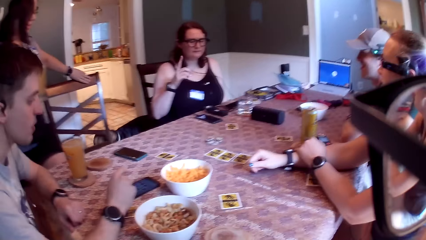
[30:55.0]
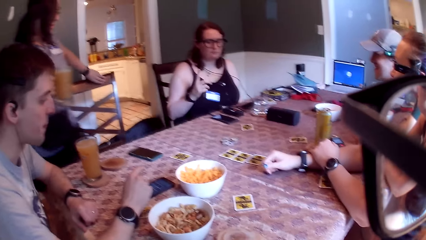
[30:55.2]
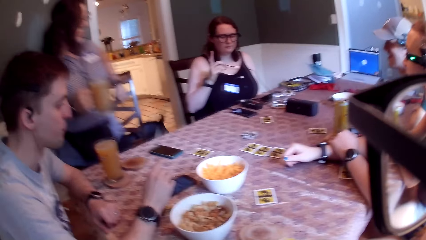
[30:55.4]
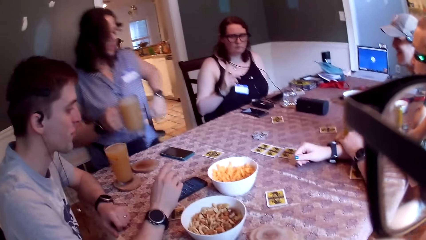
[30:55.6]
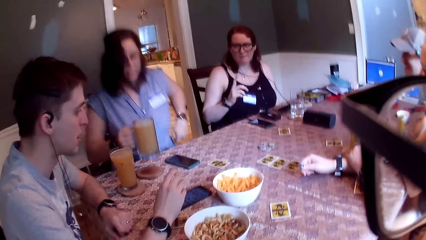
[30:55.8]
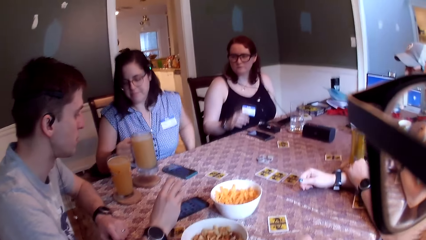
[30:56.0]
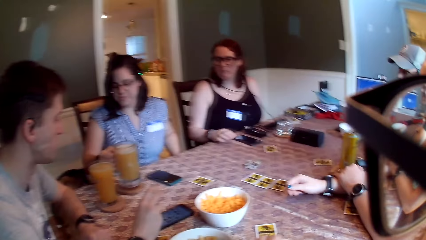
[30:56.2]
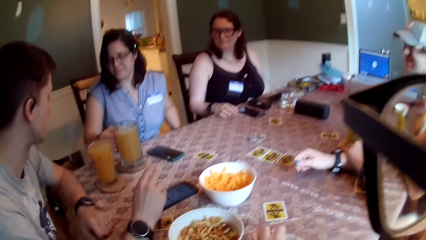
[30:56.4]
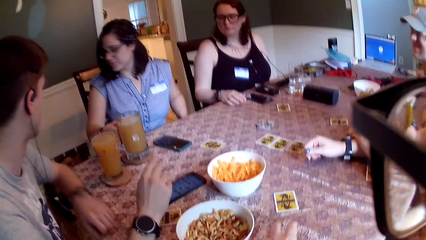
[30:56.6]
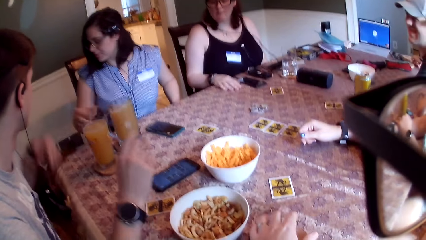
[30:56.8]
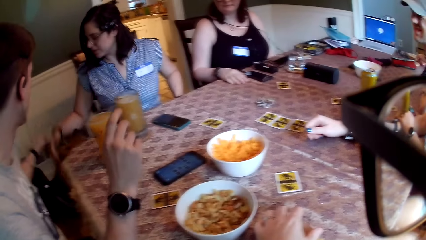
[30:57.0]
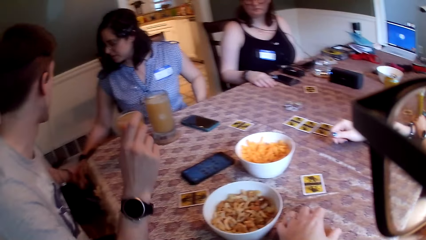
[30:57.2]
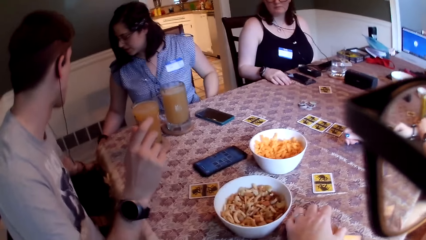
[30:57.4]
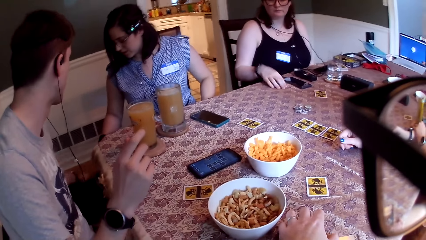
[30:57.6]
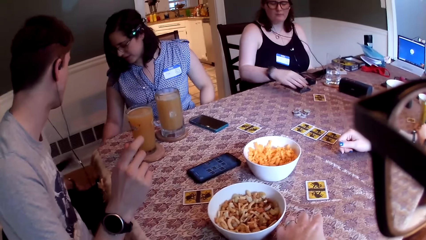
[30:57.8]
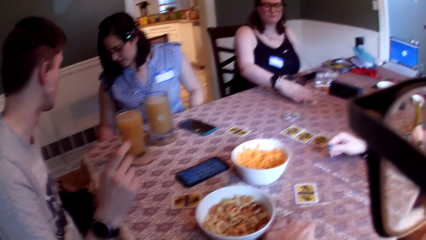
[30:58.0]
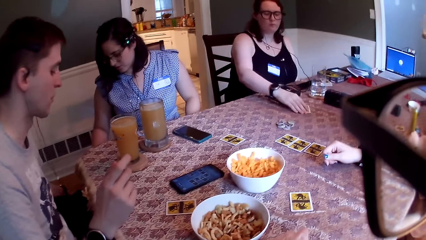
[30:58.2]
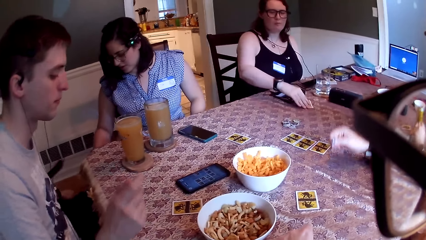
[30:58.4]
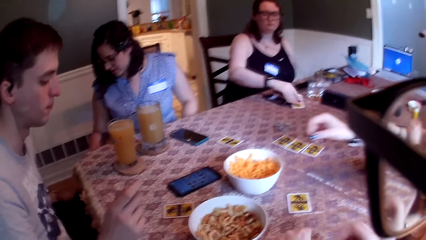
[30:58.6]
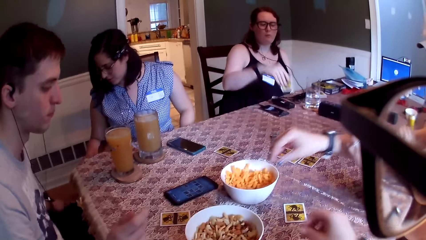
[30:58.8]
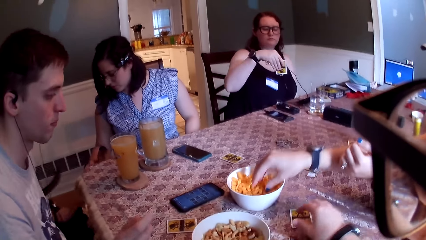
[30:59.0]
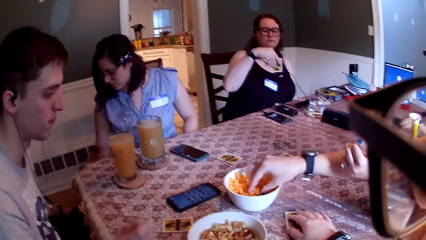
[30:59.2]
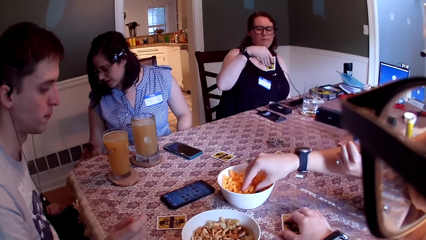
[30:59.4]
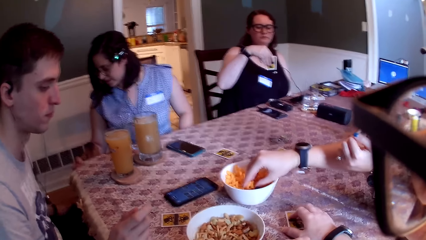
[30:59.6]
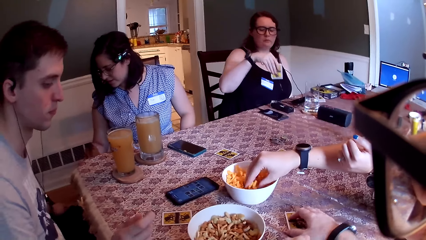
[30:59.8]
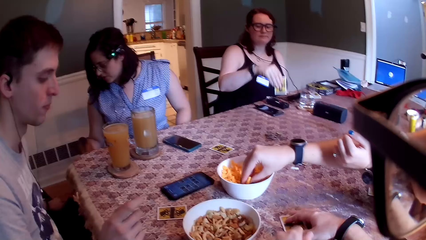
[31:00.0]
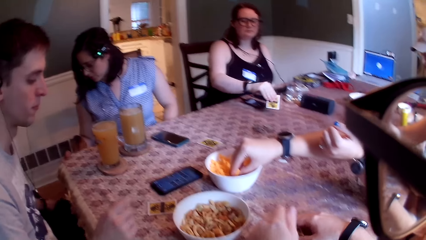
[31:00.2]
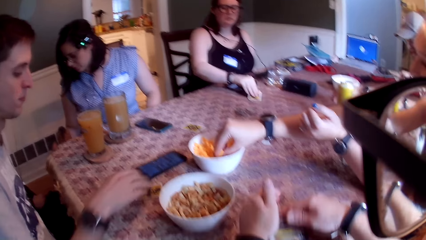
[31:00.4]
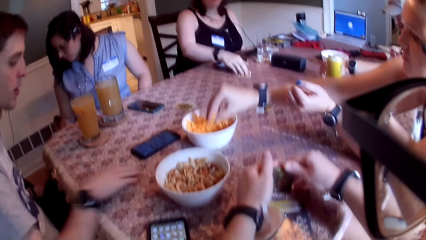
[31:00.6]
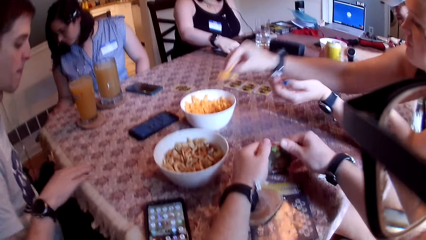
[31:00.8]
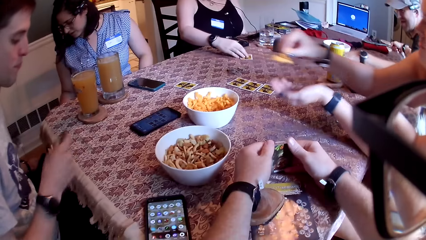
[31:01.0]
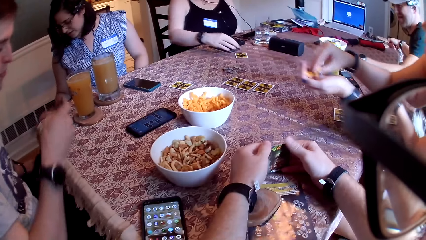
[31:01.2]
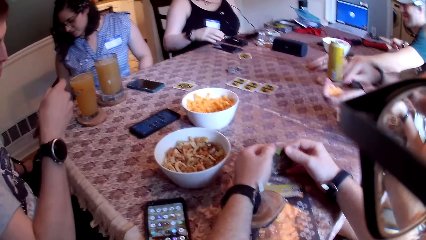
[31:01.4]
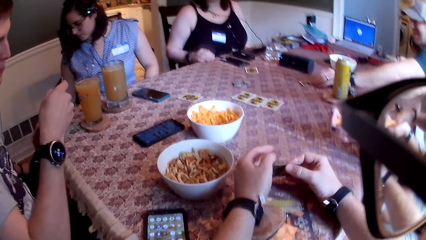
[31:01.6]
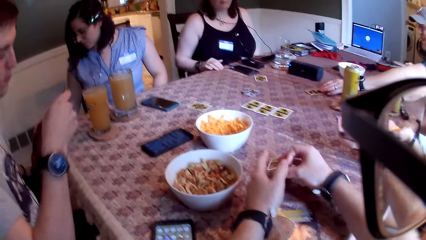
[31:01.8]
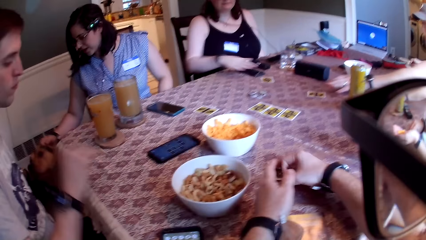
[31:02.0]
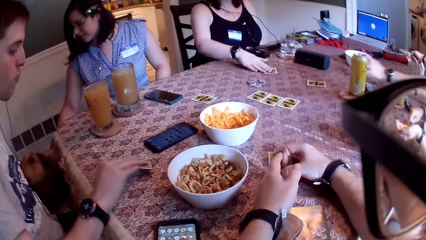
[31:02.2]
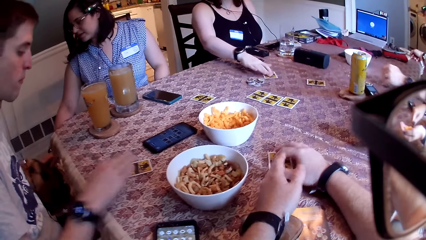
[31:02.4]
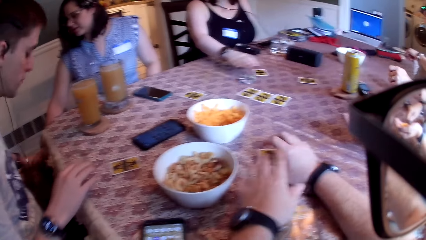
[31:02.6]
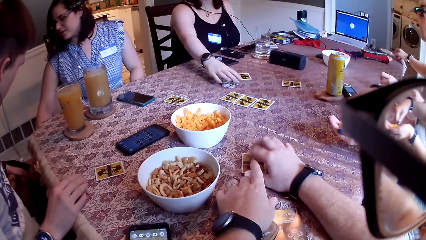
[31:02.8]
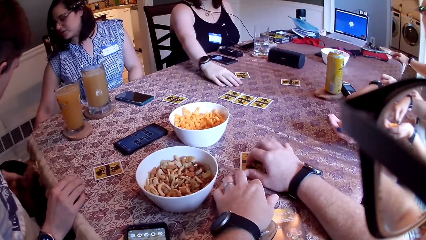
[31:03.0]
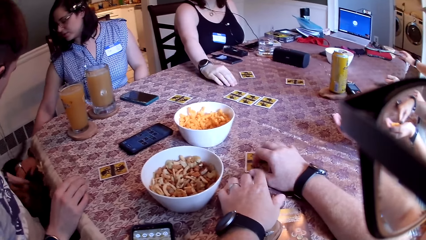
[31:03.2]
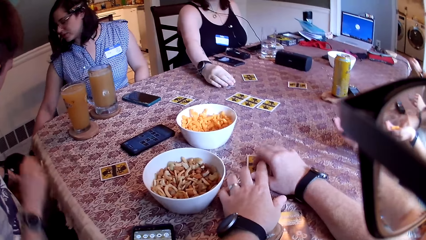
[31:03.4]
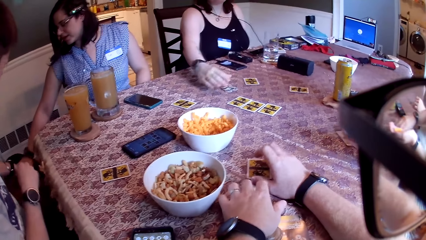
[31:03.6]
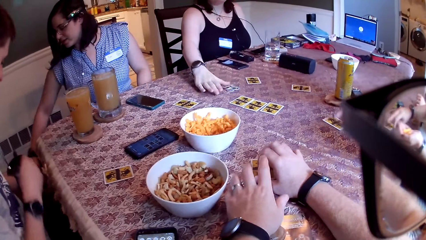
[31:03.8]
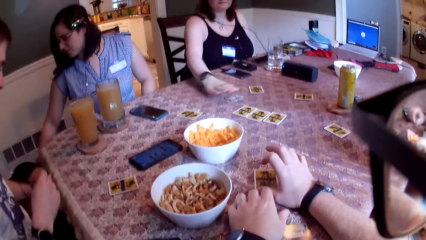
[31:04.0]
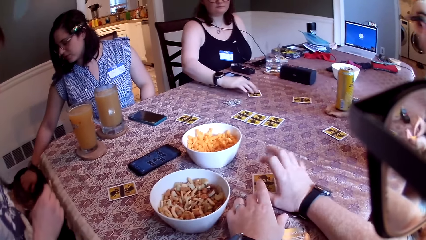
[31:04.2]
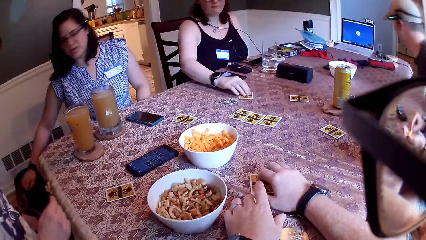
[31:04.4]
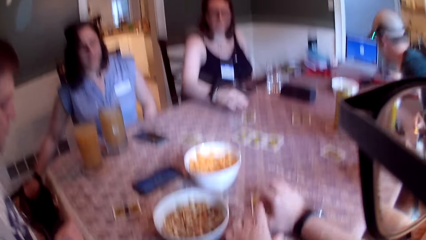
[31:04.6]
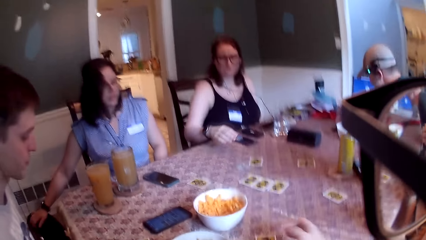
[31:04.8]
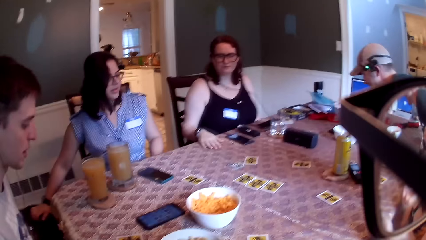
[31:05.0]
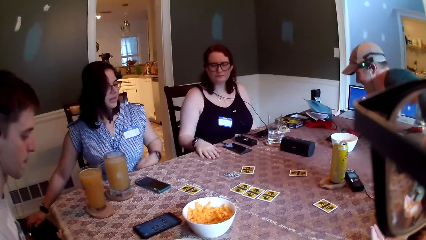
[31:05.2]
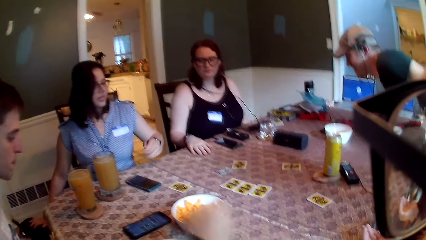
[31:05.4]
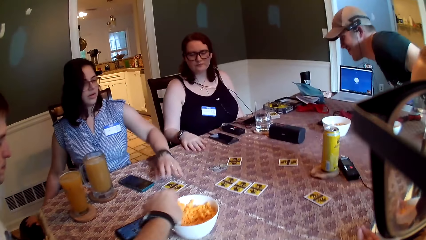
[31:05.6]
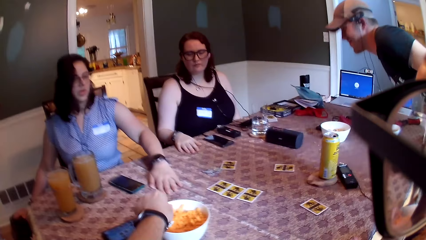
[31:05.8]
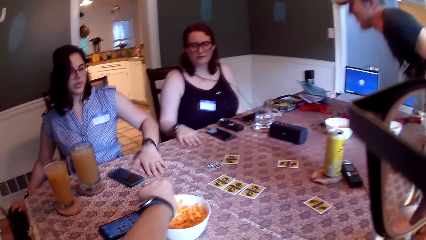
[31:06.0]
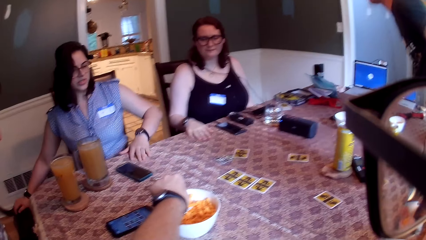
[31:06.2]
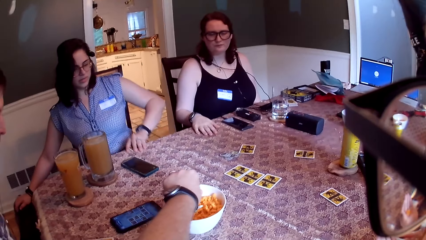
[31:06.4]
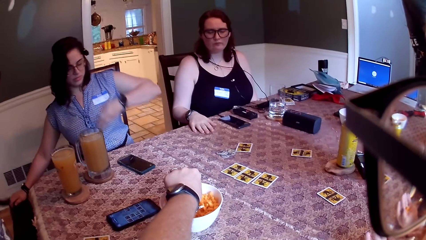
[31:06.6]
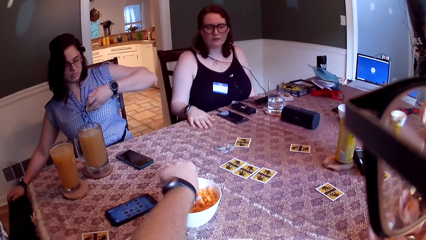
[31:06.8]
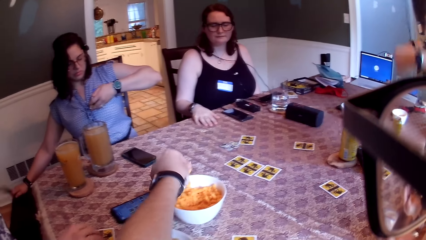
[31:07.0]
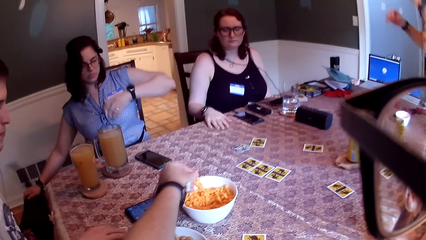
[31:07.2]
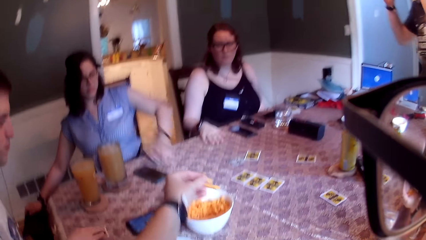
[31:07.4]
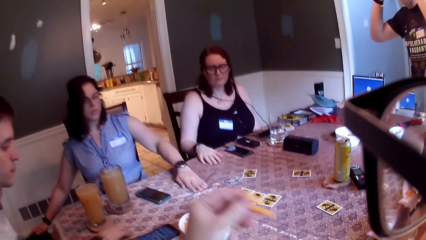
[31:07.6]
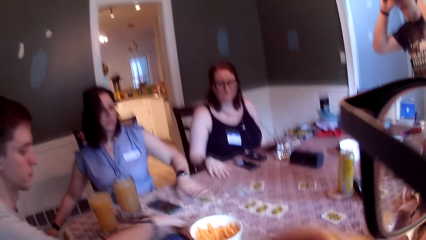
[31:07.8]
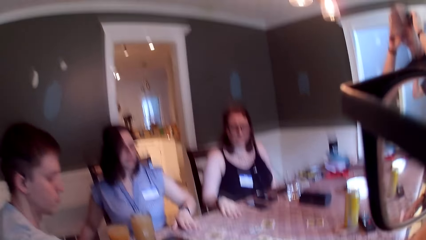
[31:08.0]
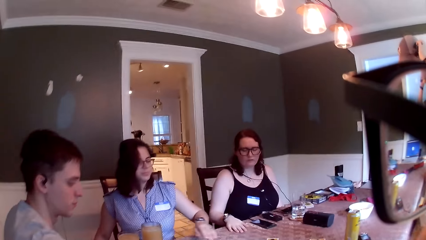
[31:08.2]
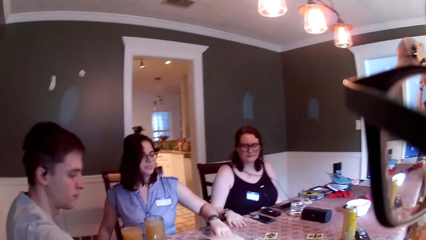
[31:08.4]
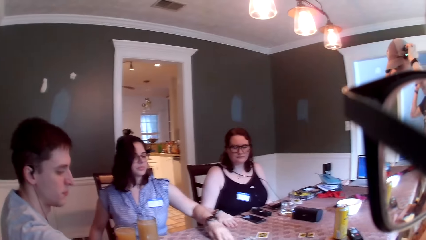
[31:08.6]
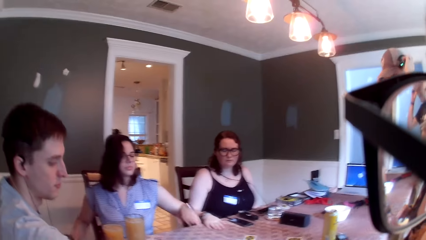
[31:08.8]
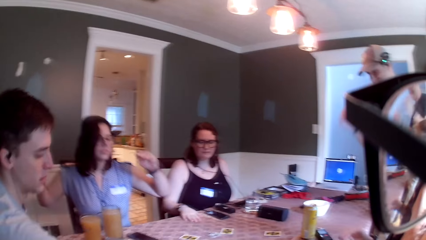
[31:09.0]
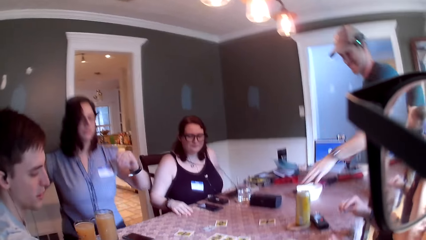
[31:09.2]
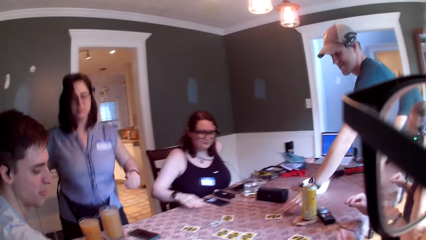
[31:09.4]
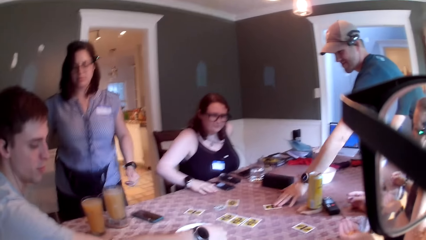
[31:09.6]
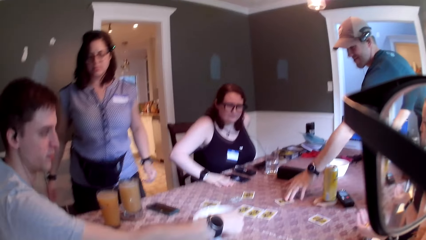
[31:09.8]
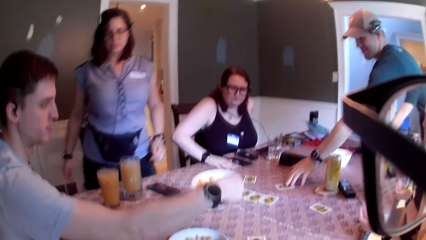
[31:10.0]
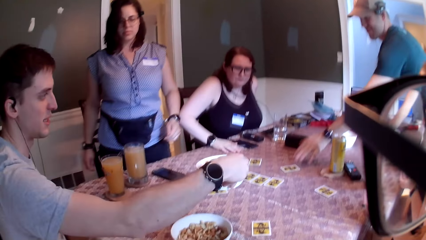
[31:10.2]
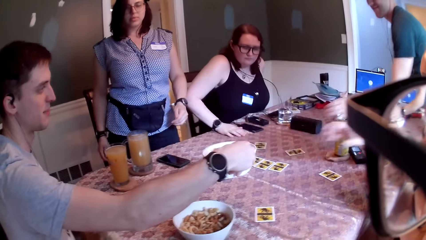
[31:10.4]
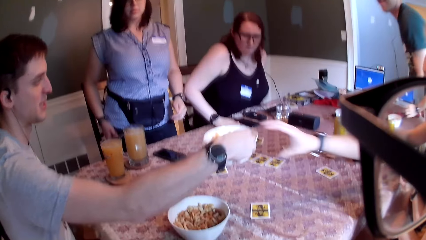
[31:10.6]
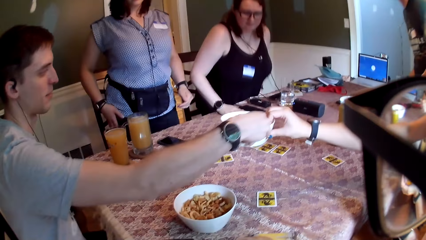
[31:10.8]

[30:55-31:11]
A woman interacts with a dog. The woman holds a beverage and sits down. The woman puts the cup on the coaster on the table with her right hand. A man interacts with the dog. The camera wearer looks at the card on the table. Another woman picks up the card on the table with her right hand. The camera wearer takes the card from the table with his right hand. A third woman takes snacks from the bowl on the table with her right hand. The camera wearer flips the card. The second woman puts the card on the table with her right hand. The man takes the card on the table with his right hand. The third woman puts the snacks in her right hand into her left hand. The camera wearer holds the card. He puts the card on the table with his right hand. The man puts the card on the table with his right hand. The second woman shifts the card on the table with her right hand. The camera wearer taps the card on the table with both hands. The second woman shifts the game tokens on the table with her right hand. The third woman shifts the card on the table with her right hand. The second woman shifts the card on the table with her right hand. The camera wearer takes snacks from the bowl with his left hand. The first woman takes the card from the table with her left hand. The first woman puts the card on the table with her left hand. Another man touches the recording device on his head with both hands. The camera wearer eats snacks. He looks around the table. The other man shifts the card on the table with his left hand. The first man picks up the snack bowl from the table with his right hand.
